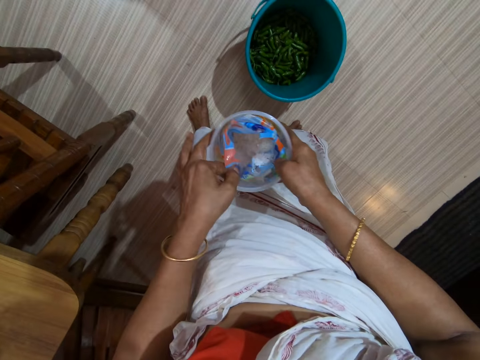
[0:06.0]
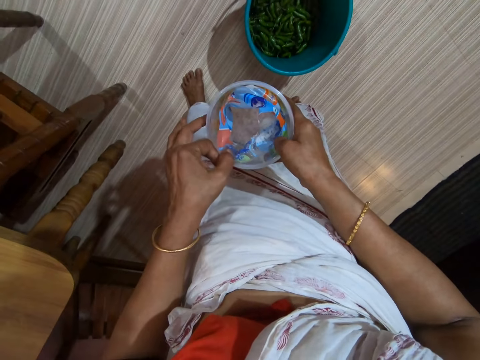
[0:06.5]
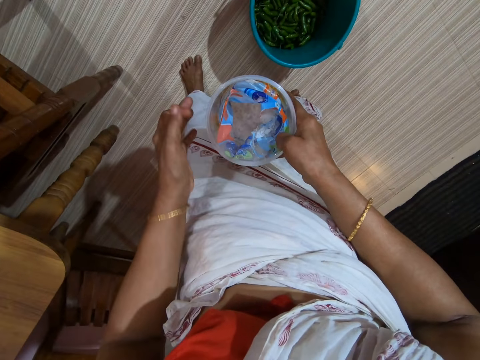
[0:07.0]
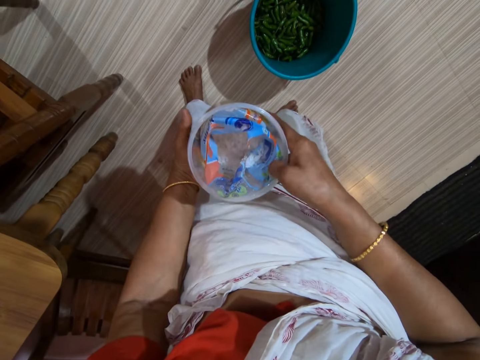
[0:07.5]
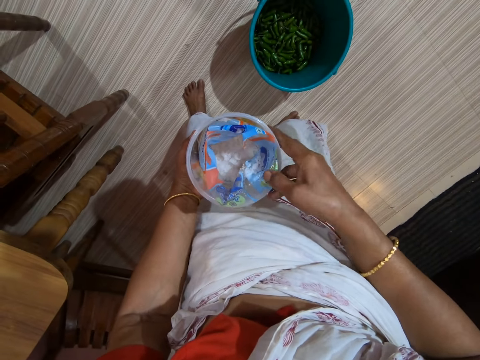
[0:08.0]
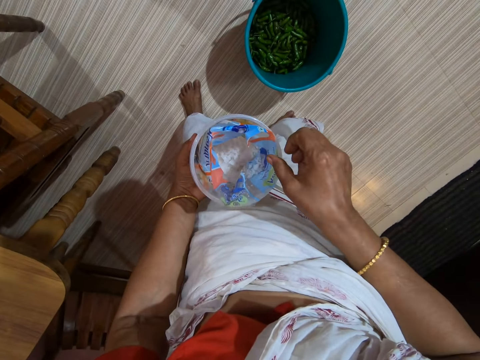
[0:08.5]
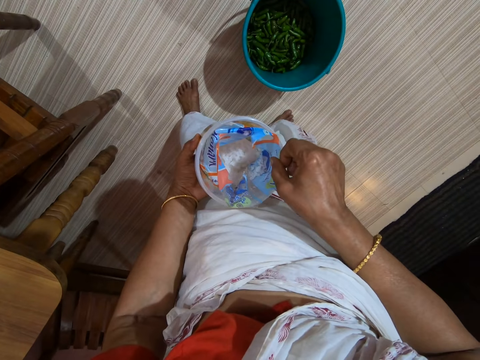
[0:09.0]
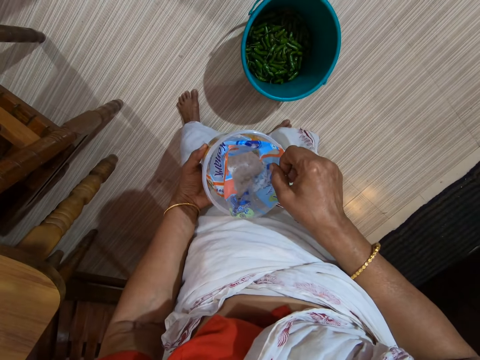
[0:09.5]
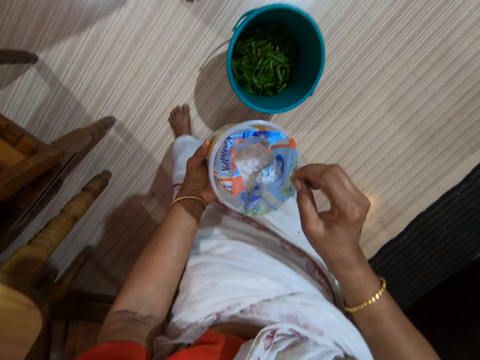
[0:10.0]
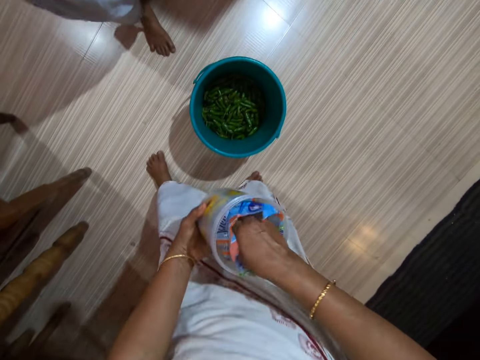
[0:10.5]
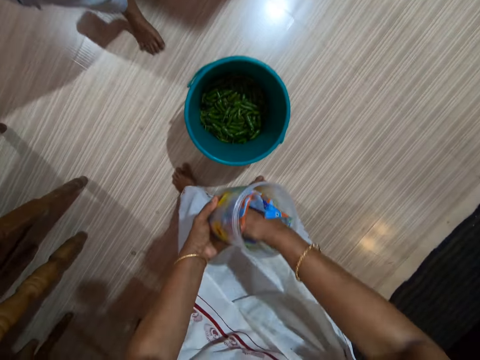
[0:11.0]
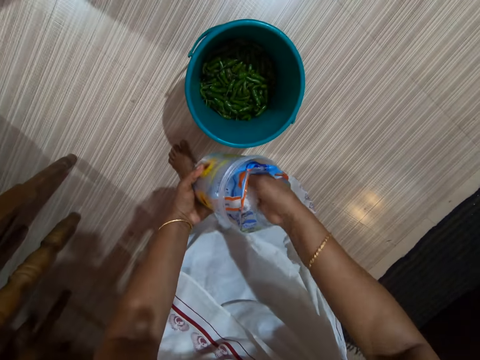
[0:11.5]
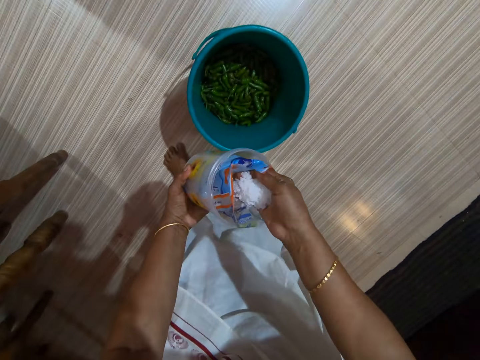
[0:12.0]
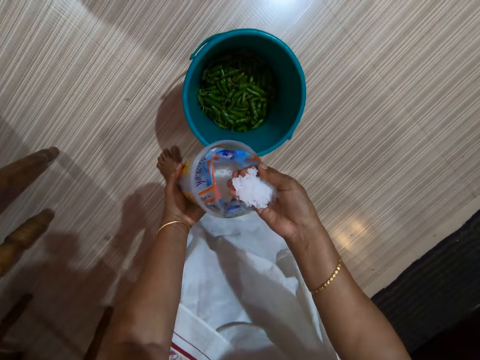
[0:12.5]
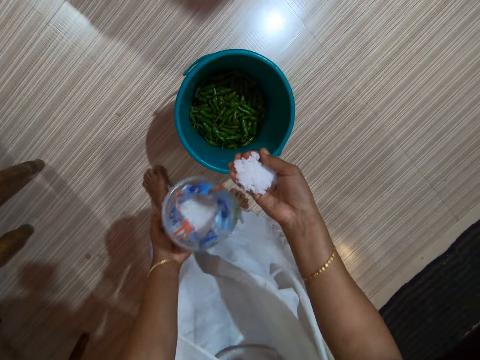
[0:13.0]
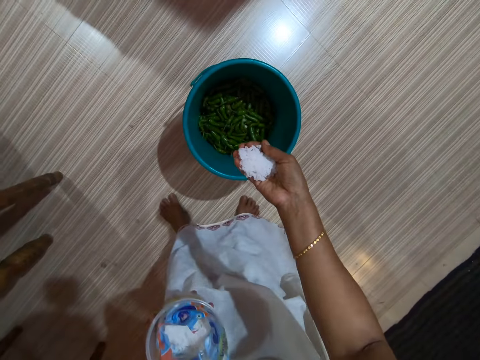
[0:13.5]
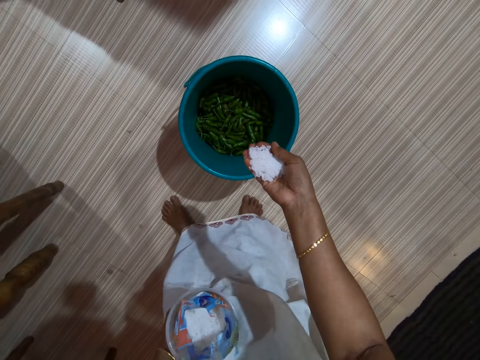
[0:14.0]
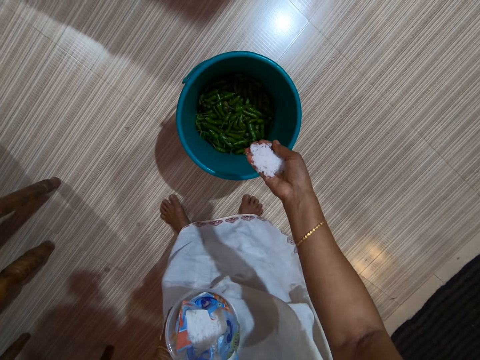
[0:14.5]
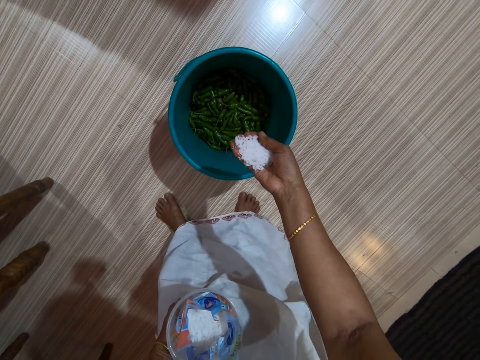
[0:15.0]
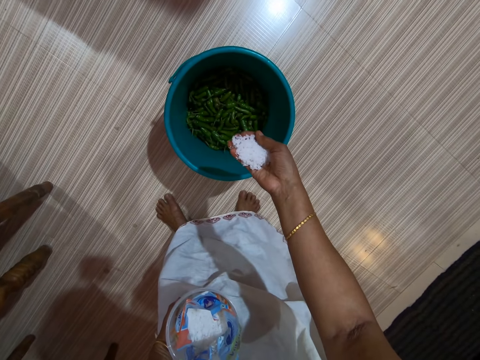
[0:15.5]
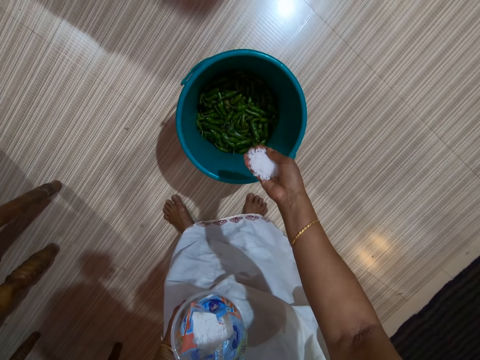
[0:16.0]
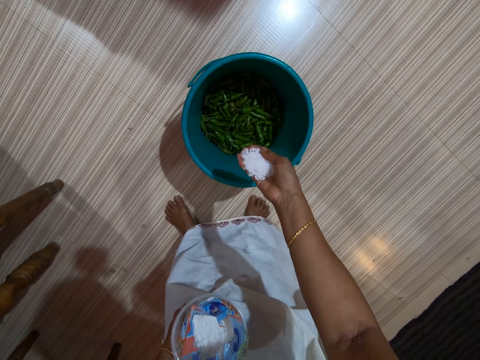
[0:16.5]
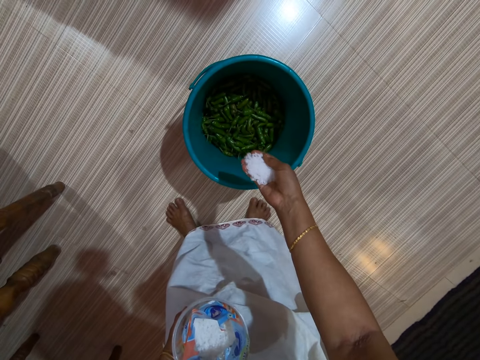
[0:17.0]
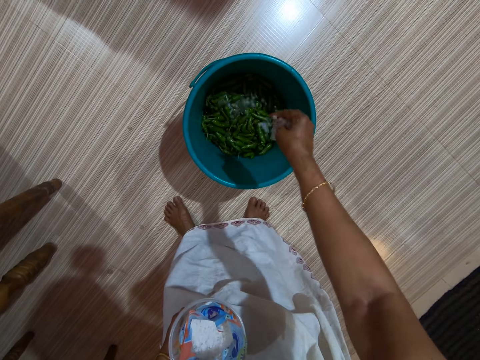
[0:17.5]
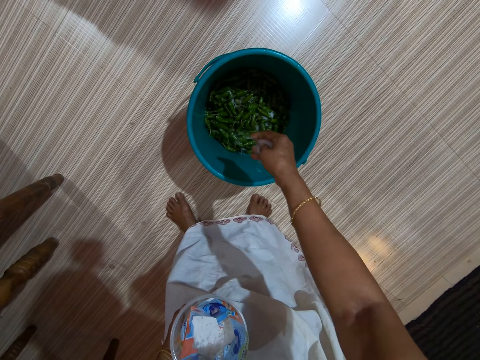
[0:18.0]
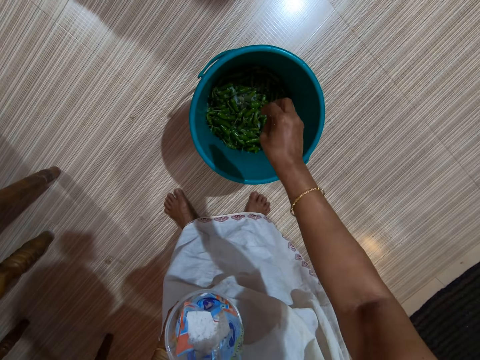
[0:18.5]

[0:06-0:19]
The camera wearer adjusts a salt bag inside a plastic bucket. She adjusts the container in her hand. She touches the sachet in the container. She dips her hand into the salt bag. A person moves in the room. The camera wearer scoops salt from the salt bag. She holds the salt in her hand. She pours the salt into the bucket of chili pepper.

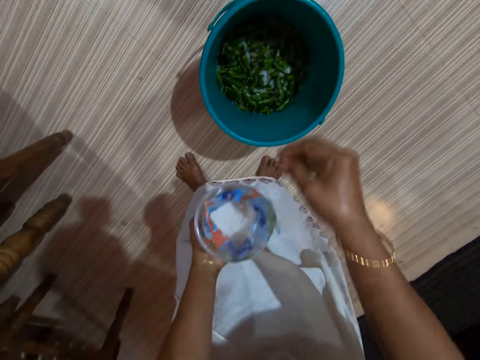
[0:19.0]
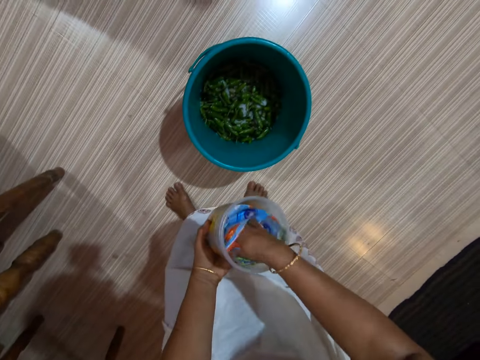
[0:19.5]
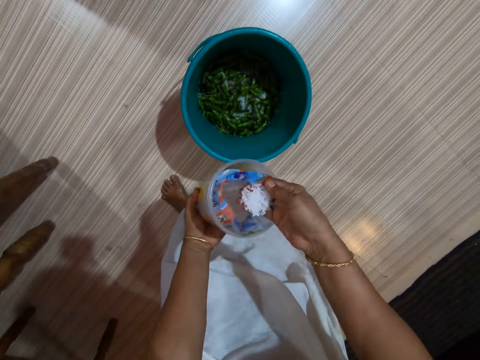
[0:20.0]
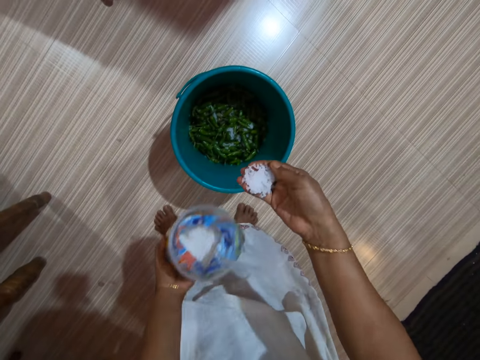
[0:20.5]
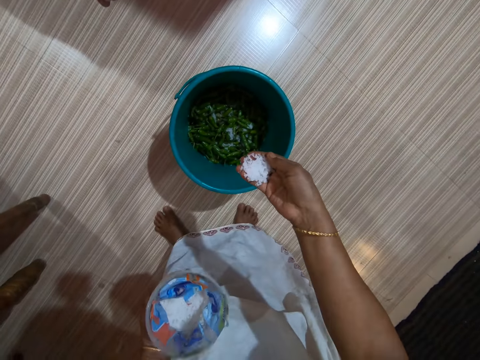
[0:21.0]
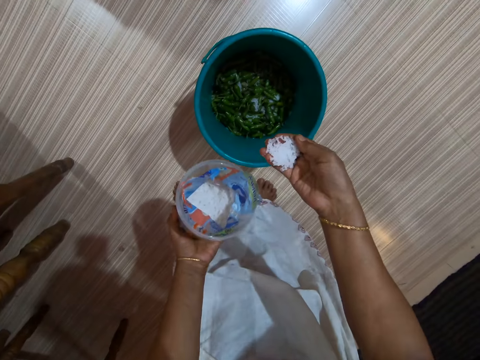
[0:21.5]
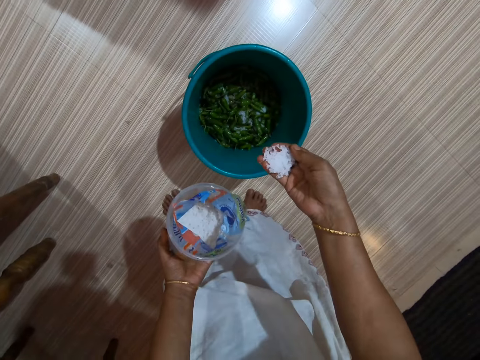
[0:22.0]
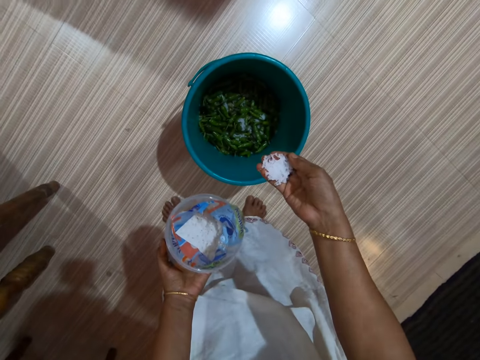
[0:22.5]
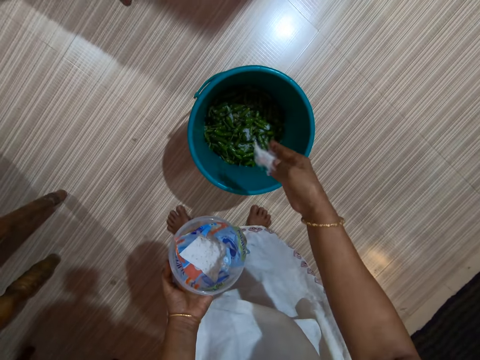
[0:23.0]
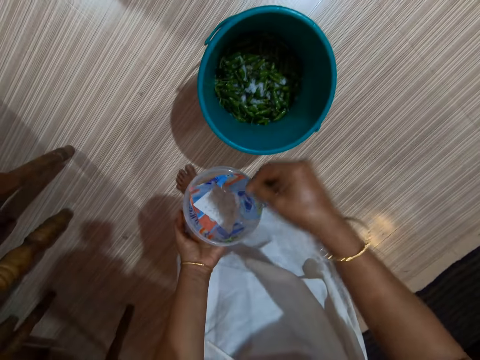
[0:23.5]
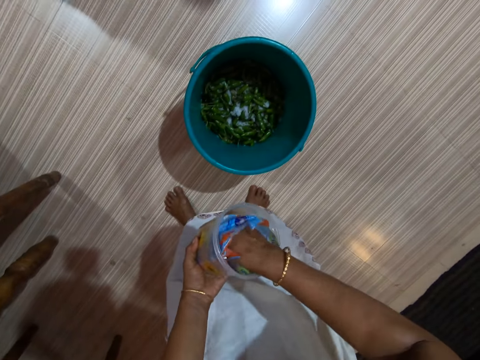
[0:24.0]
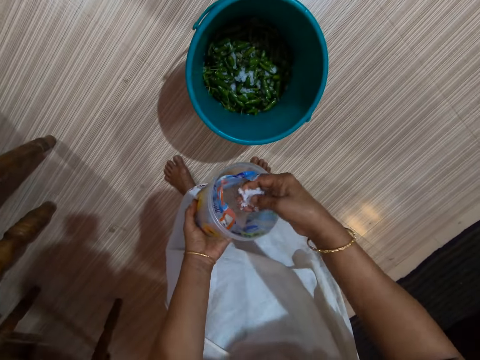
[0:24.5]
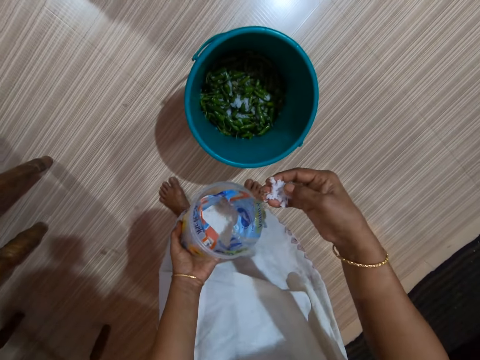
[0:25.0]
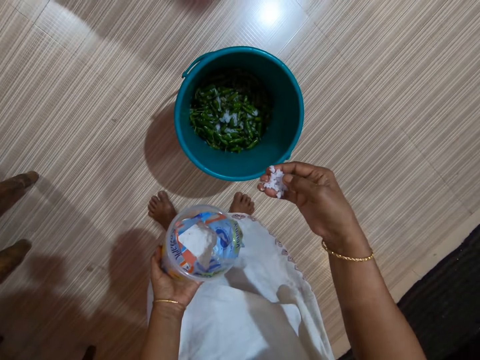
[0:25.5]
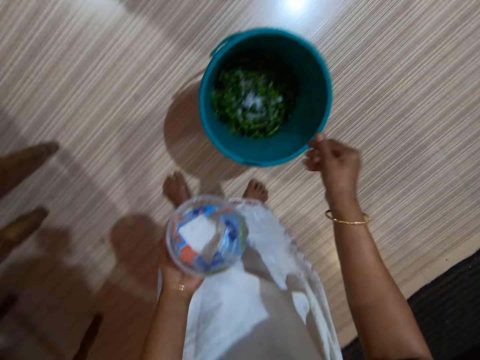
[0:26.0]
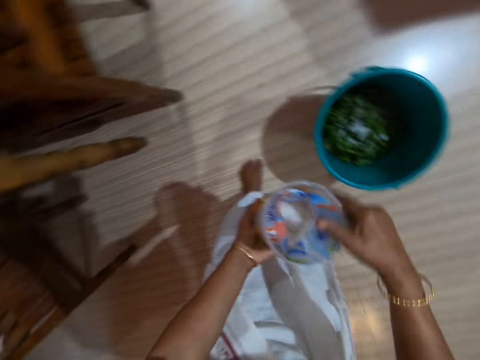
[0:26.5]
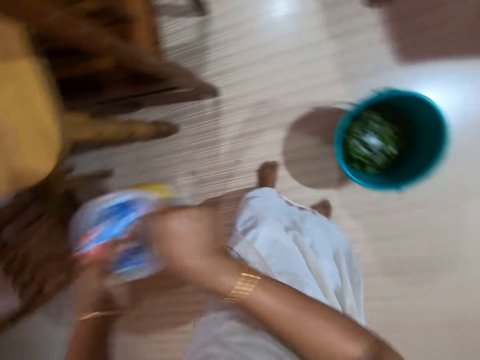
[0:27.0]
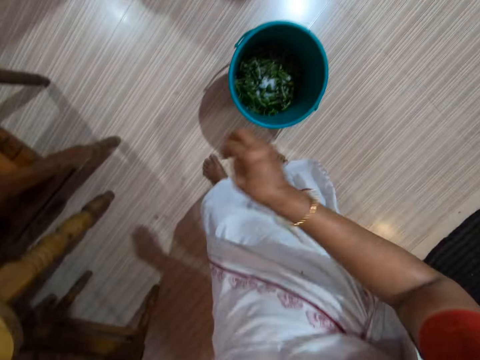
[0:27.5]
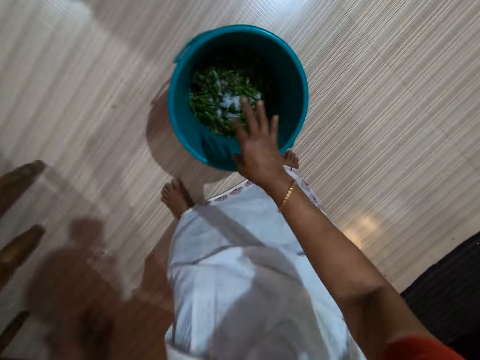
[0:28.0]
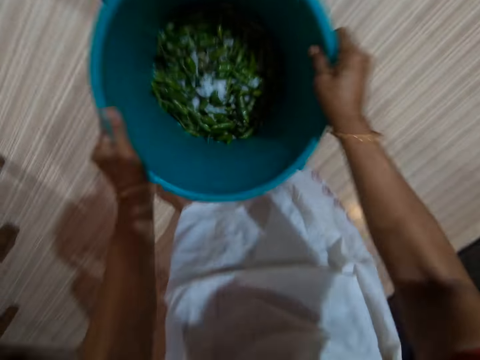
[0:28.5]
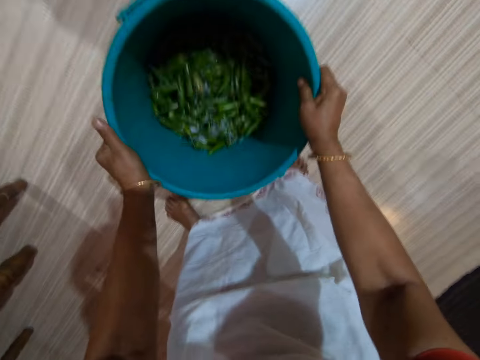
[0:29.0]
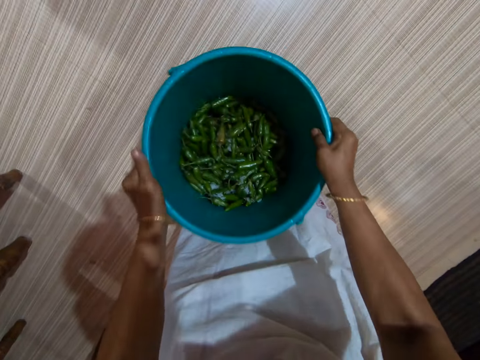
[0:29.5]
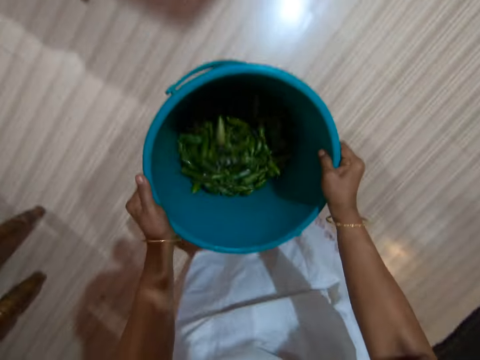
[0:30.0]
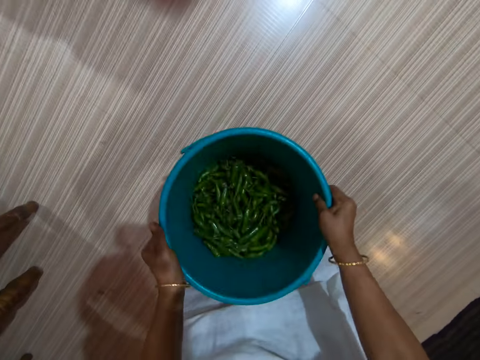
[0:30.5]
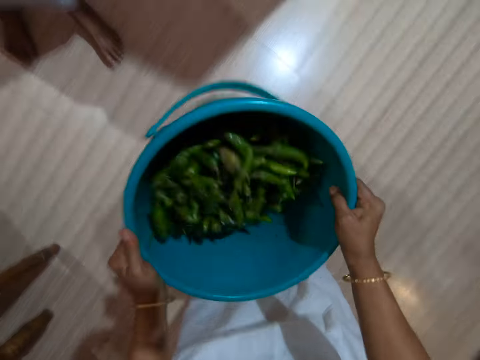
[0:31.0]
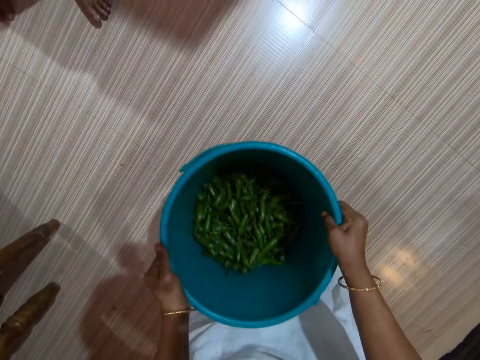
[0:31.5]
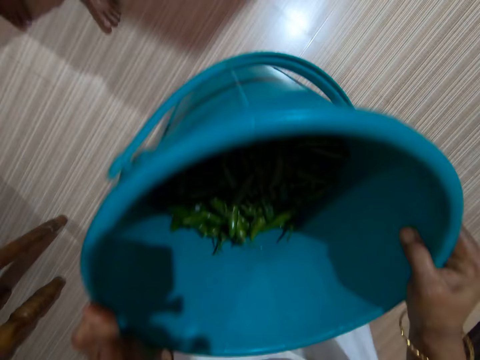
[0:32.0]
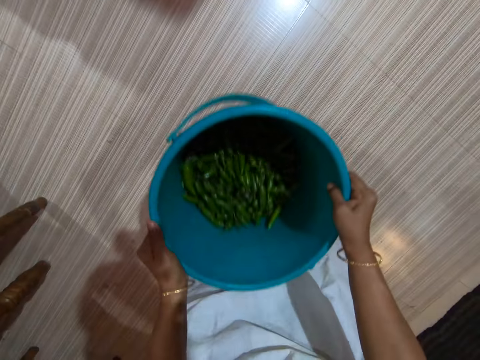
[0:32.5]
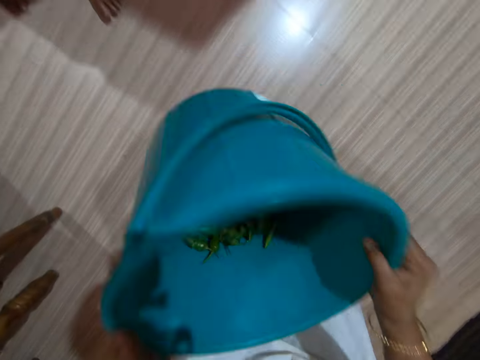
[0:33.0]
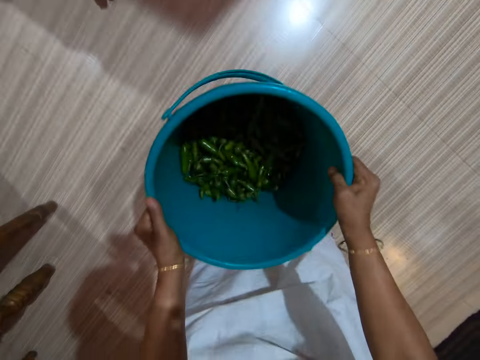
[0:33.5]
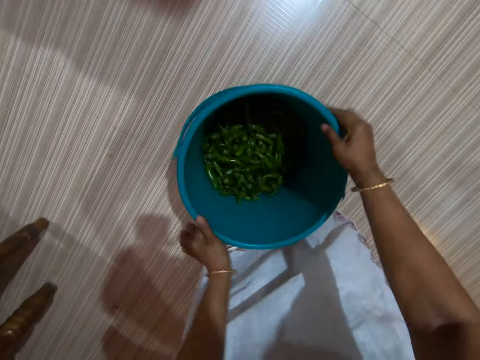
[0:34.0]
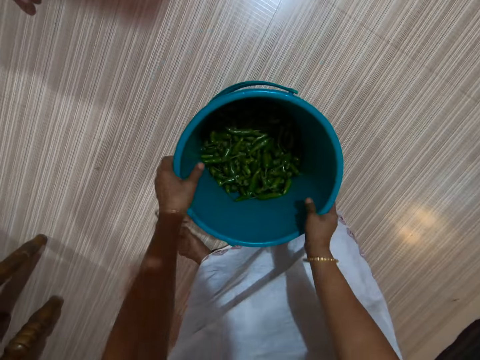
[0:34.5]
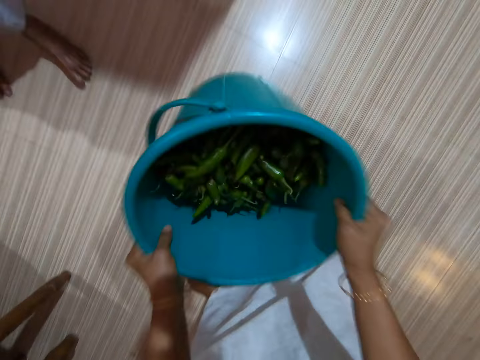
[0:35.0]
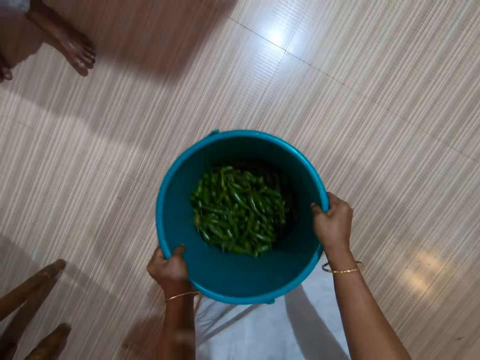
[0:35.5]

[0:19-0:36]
The camera wearer dips her hand into a salt bag and scoops salt from the salt bag. She pours the salt into the bucket of chili pepper. She dips her hand into the salt bag and scoops salt from the salt bag. She pours the salt into the bucket of chili pepper. She shakes her fingers. She sprays salt into the bucket. She holds the container with both hands and drops the container on the table. She shakes her fingers. She picks up the bucket of chili pepper and shakes the bucket of chili pepper. She spins the bucket on a floor. She shakes the bucket of chili pepper.
